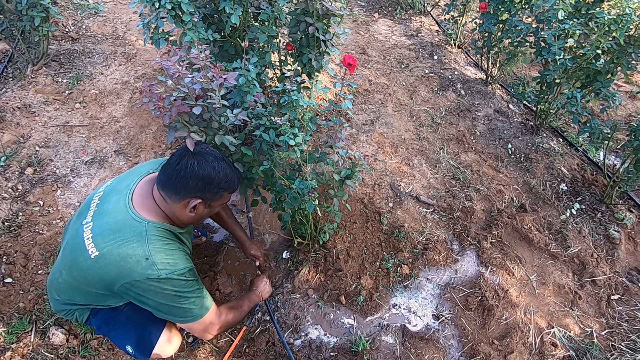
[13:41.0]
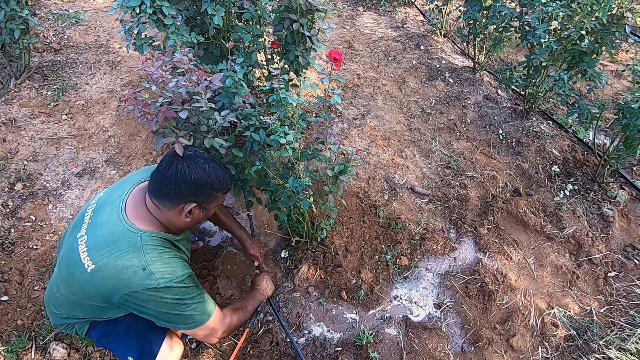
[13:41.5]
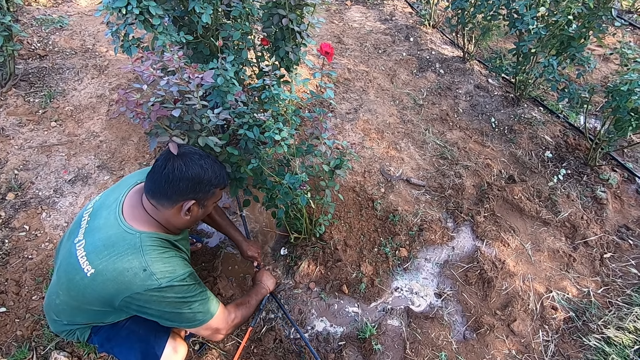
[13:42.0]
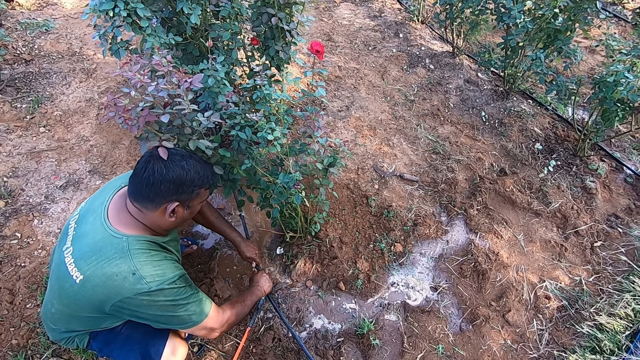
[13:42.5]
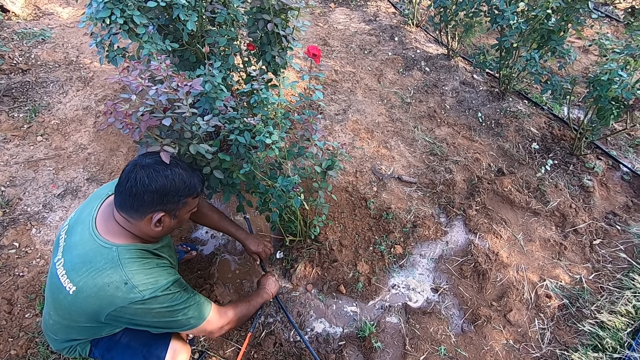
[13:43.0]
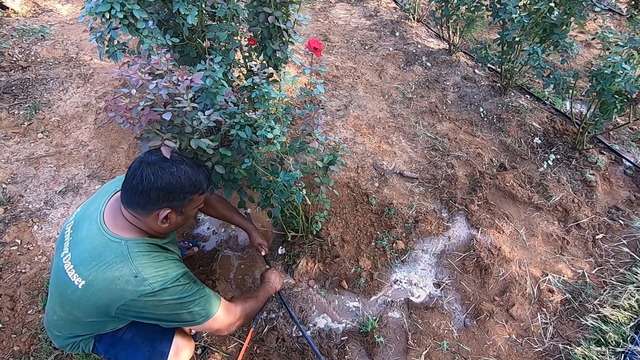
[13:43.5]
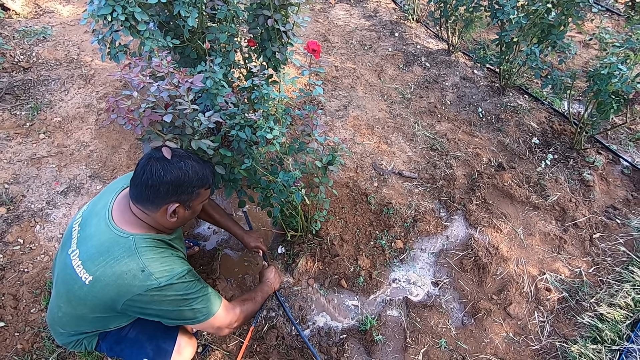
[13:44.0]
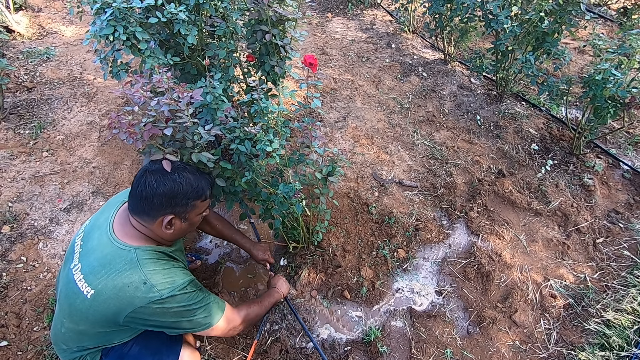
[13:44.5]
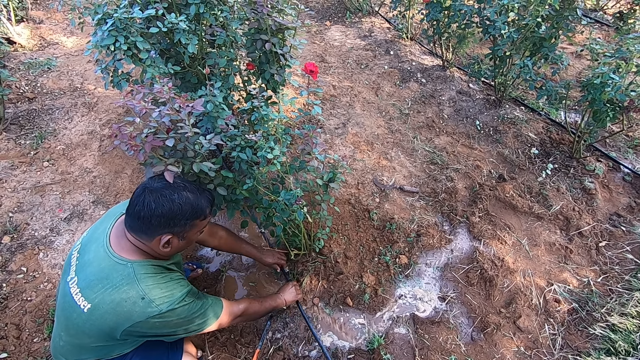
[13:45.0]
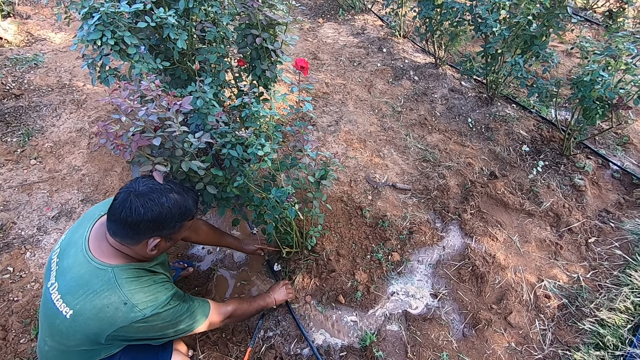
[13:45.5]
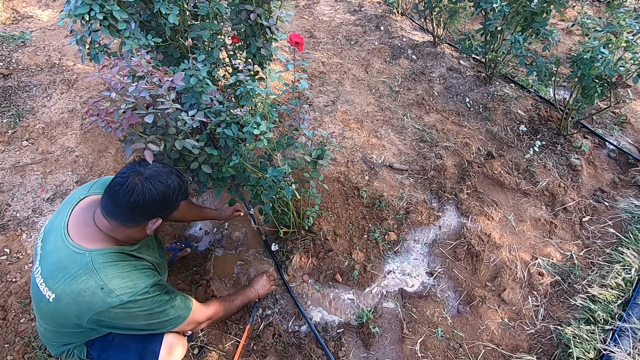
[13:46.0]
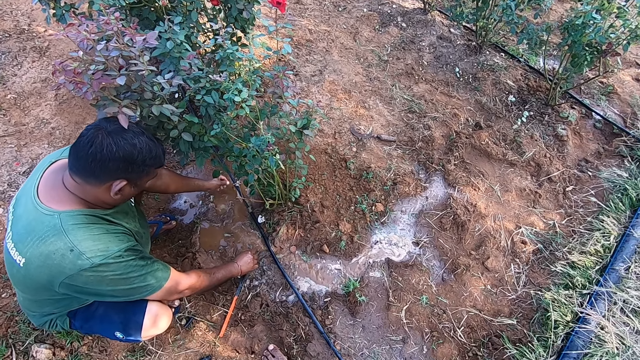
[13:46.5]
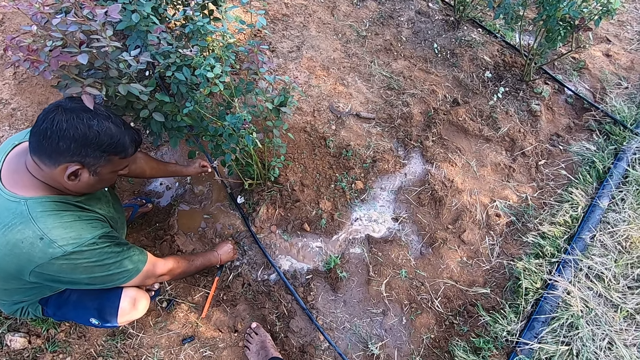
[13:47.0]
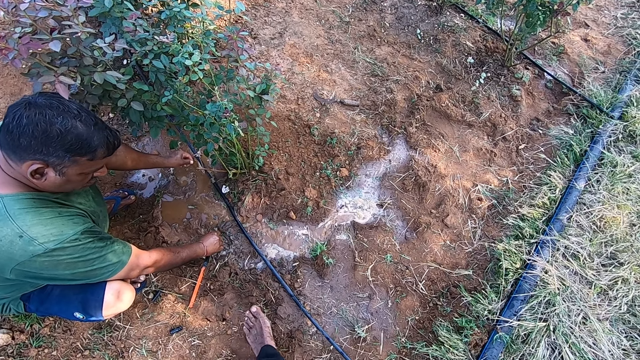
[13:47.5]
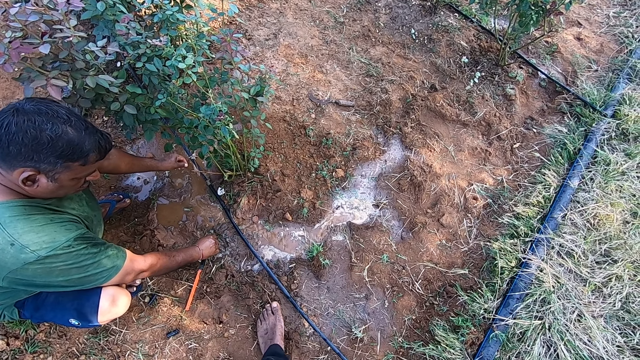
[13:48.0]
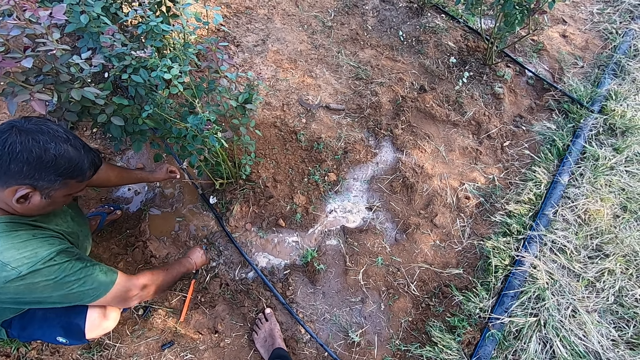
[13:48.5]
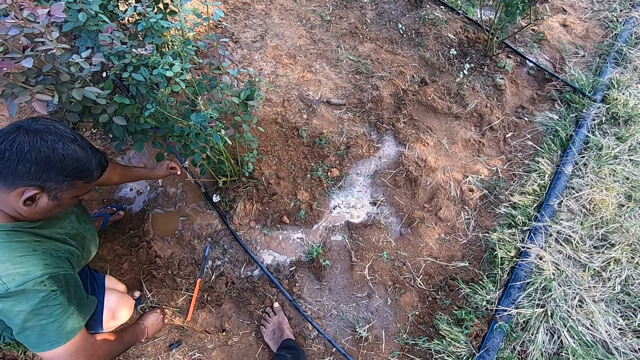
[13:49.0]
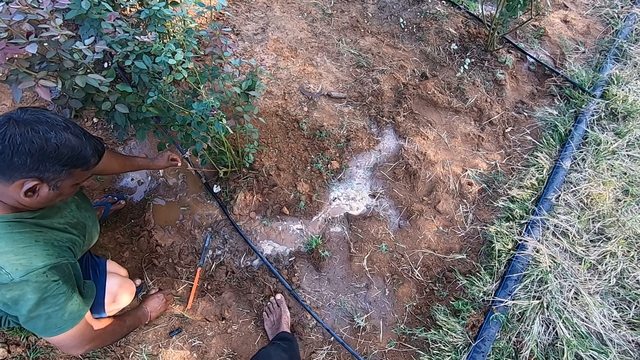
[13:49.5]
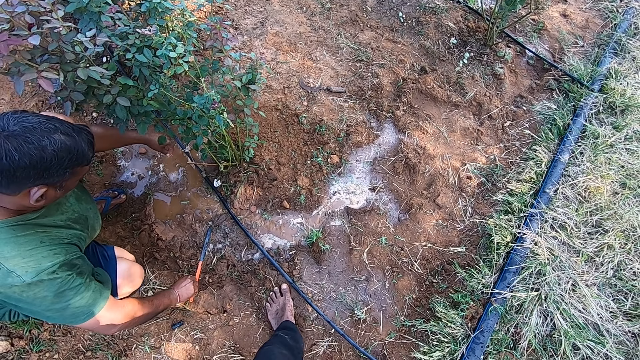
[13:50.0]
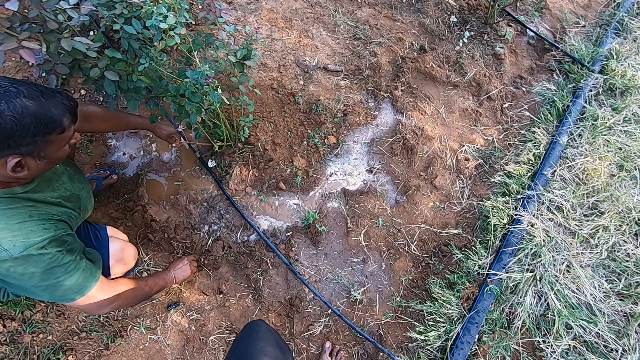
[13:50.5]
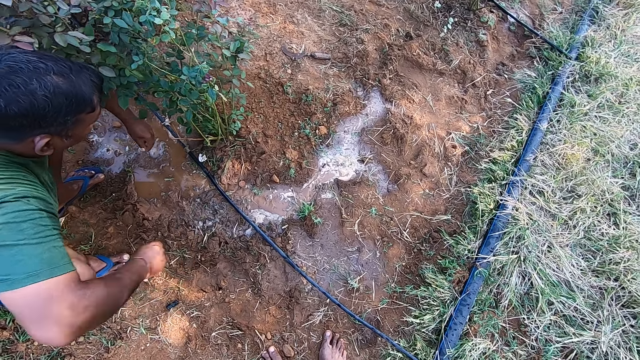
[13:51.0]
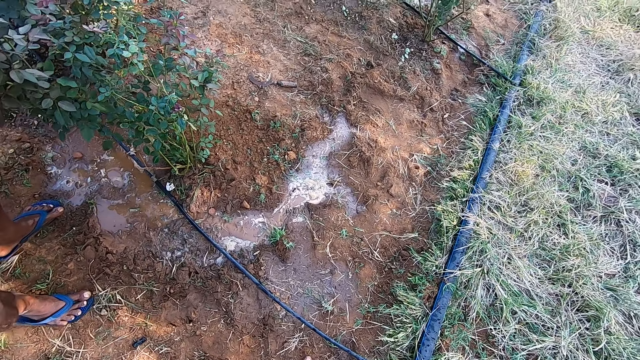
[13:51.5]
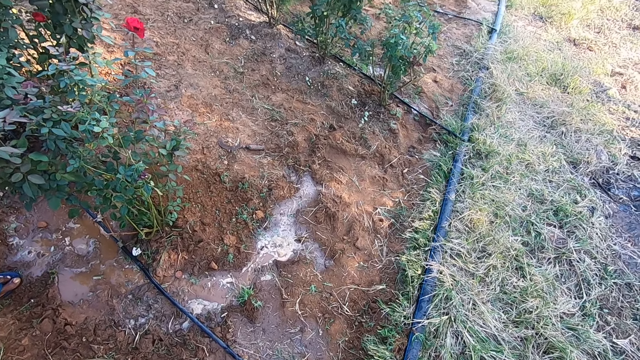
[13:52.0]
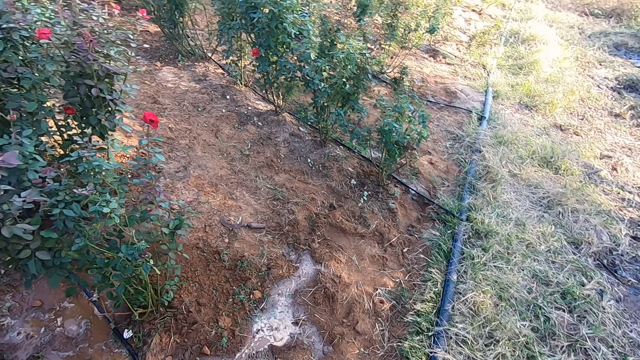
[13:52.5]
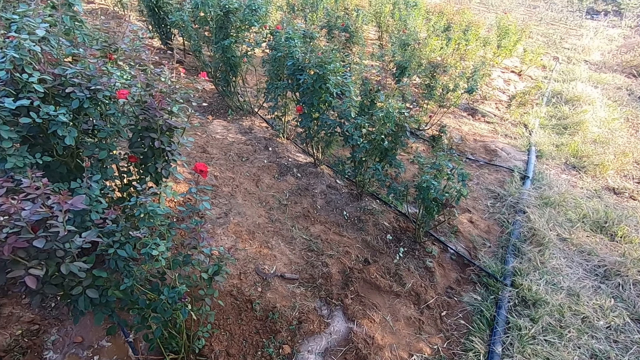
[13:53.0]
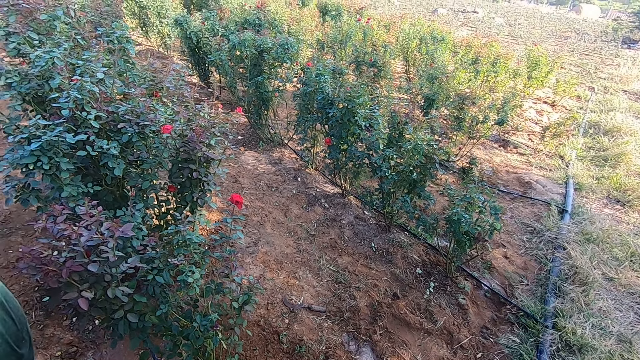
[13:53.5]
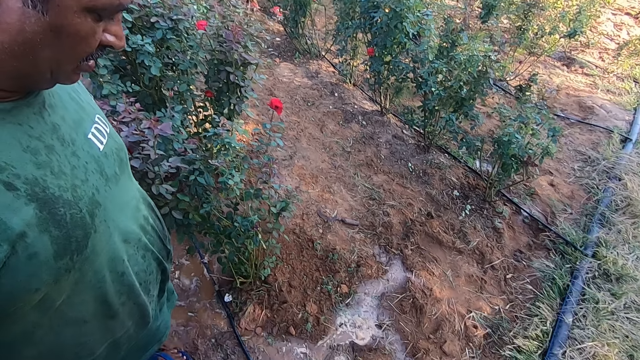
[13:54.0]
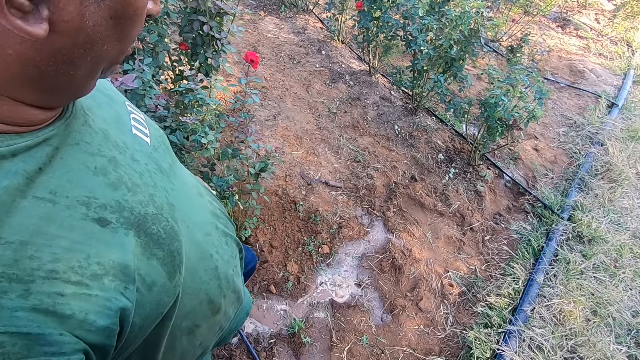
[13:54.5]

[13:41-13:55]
A man picks up a hose straight connector from the ground with his right hand. The man picks up a hand pipe saw from the ground with his right hand. The man stands up. The camera wearer moves around the garden.

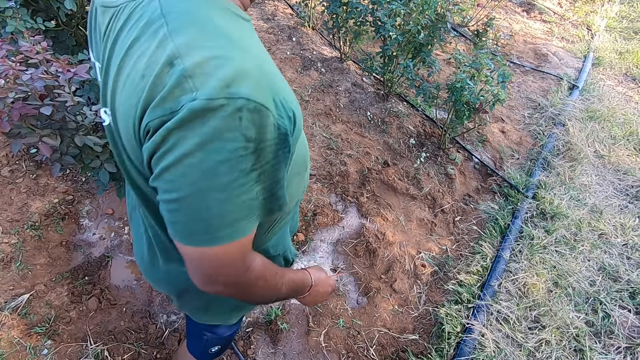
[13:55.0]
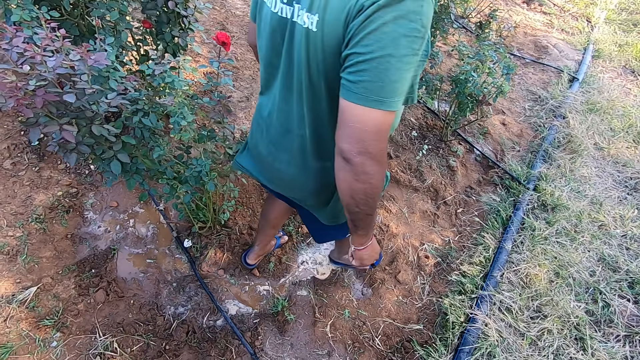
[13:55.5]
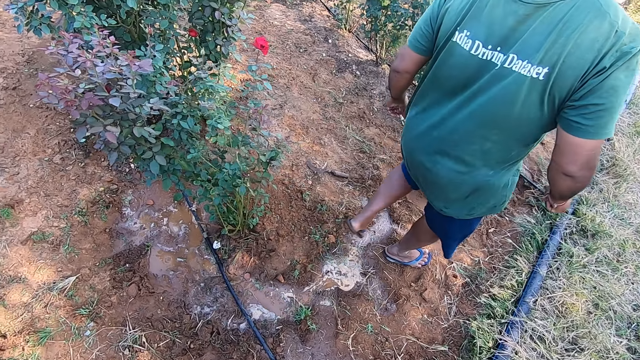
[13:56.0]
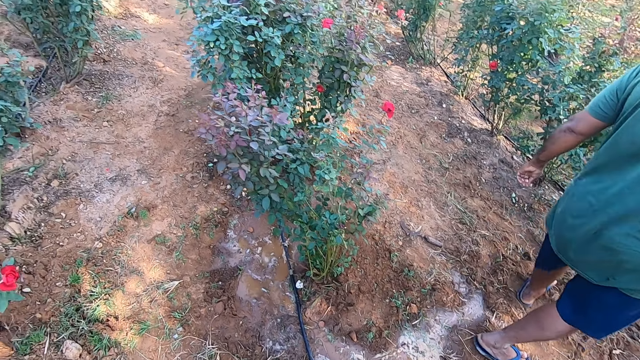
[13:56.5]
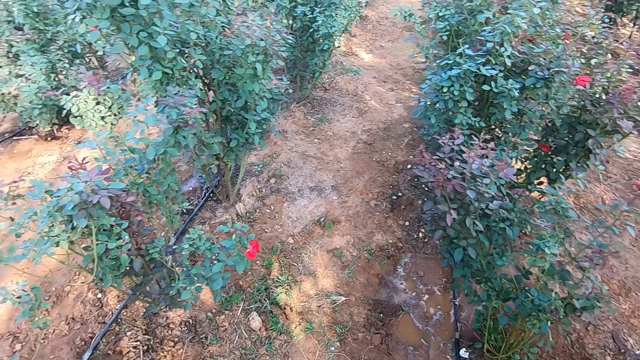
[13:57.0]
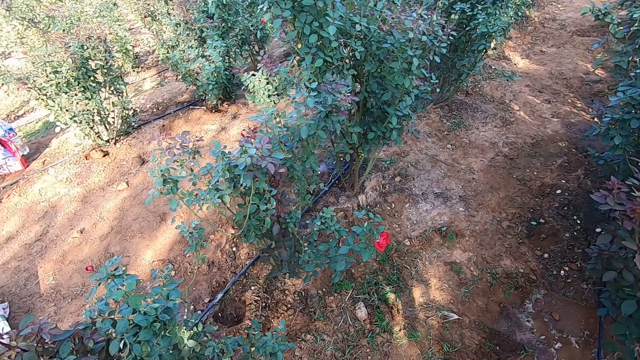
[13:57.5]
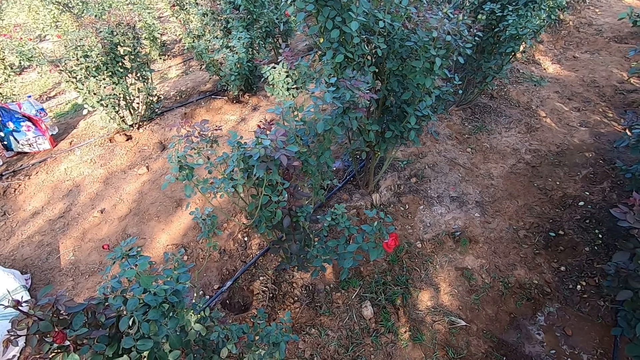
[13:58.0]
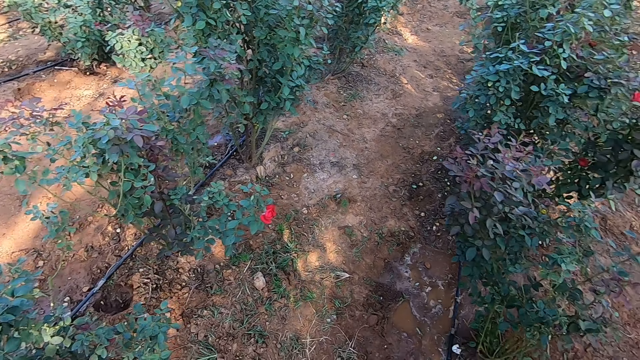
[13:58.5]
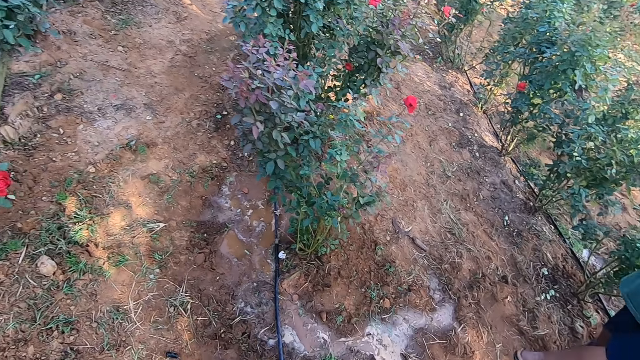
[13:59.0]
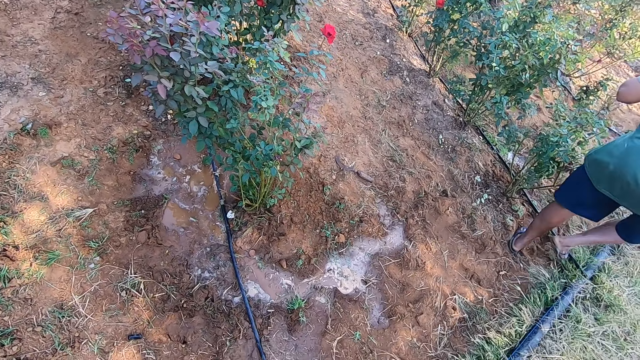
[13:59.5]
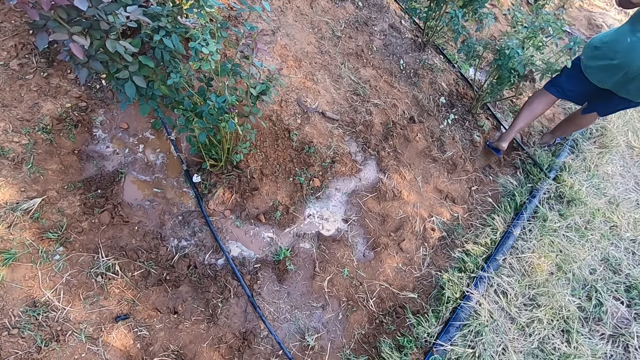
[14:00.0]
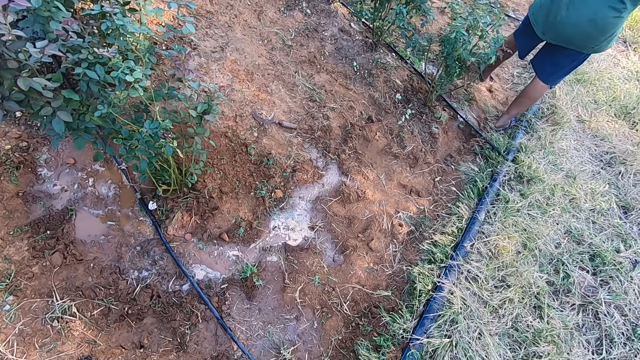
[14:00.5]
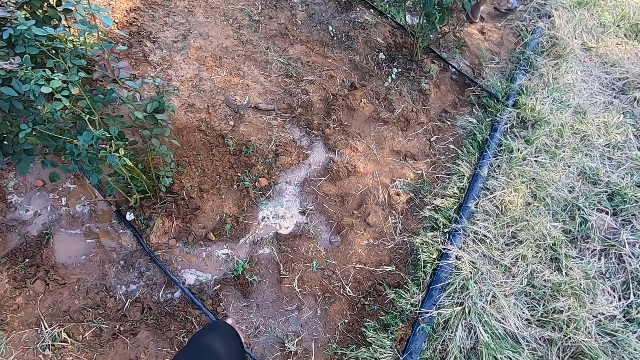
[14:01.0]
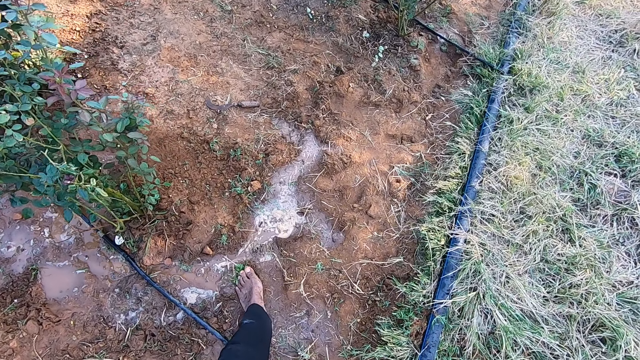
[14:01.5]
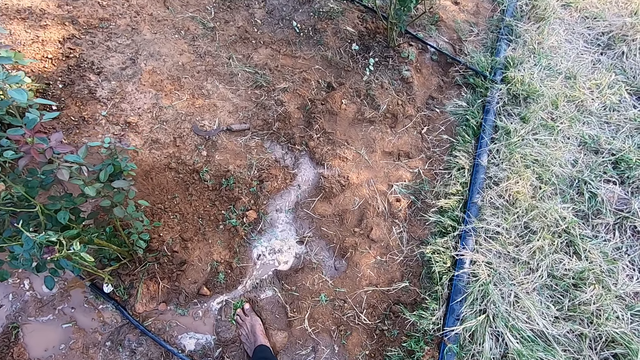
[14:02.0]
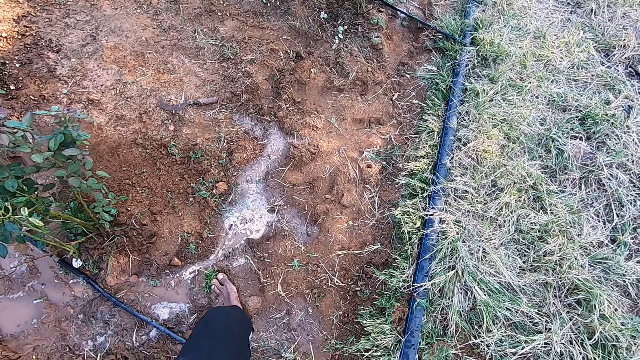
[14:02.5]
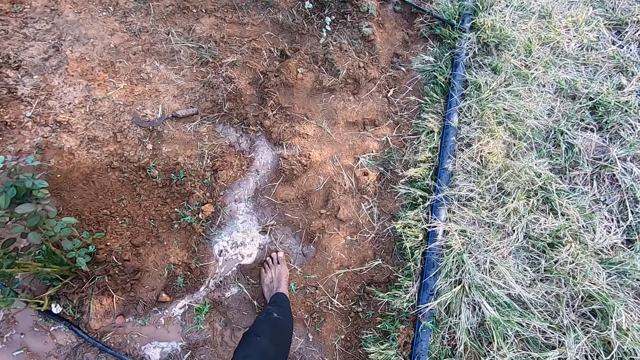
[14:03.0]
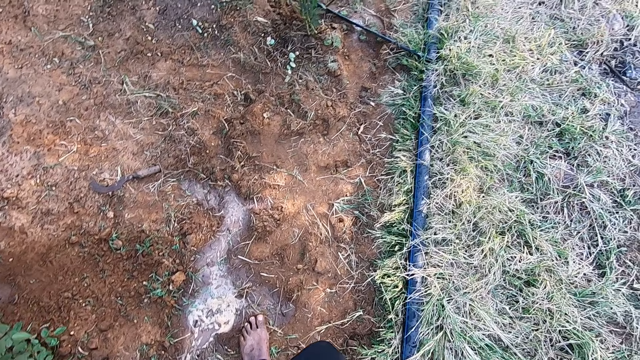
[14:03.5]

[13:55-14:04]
The man walks around the garden. The camera wearer walks around the garden. They walk around a farm.
